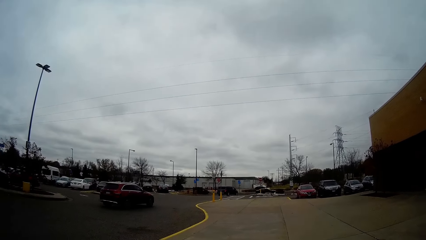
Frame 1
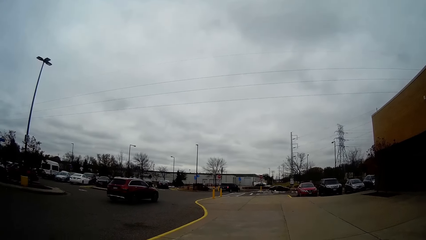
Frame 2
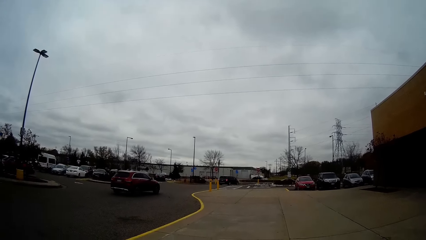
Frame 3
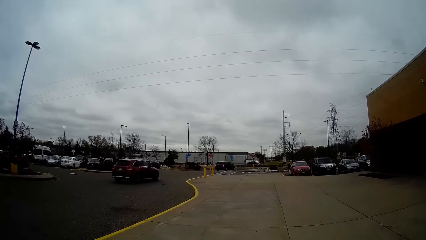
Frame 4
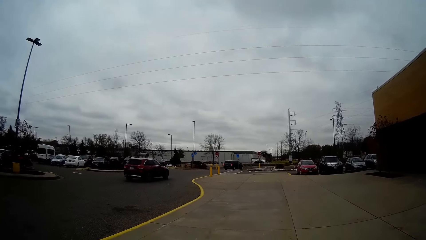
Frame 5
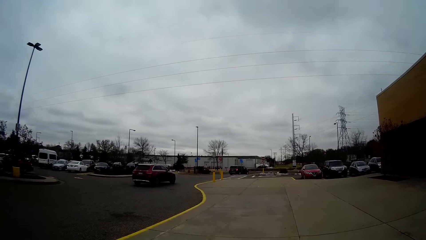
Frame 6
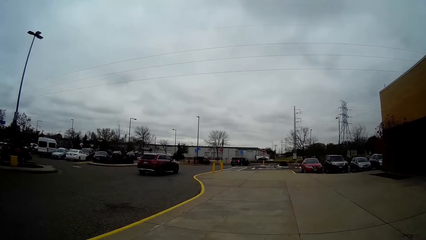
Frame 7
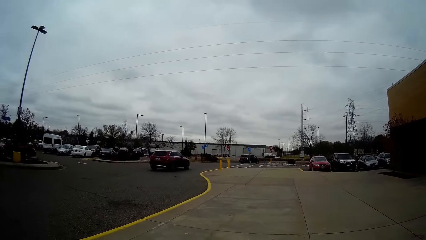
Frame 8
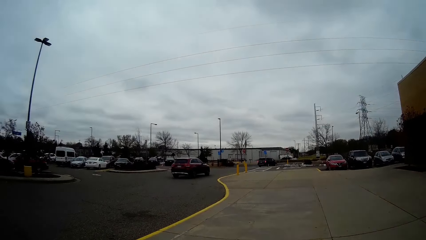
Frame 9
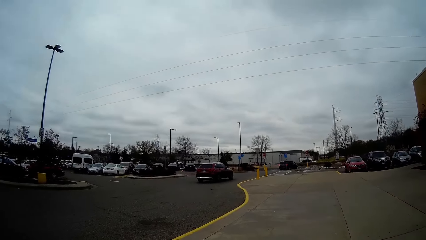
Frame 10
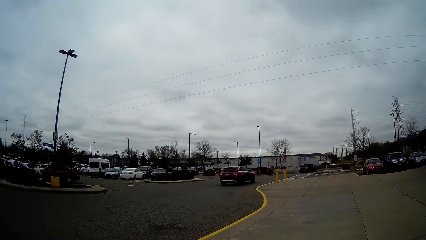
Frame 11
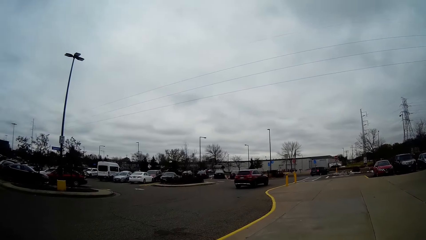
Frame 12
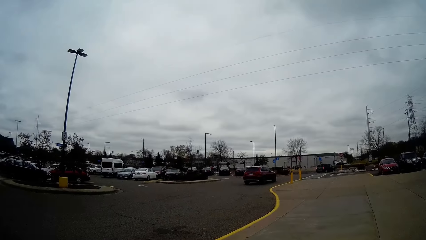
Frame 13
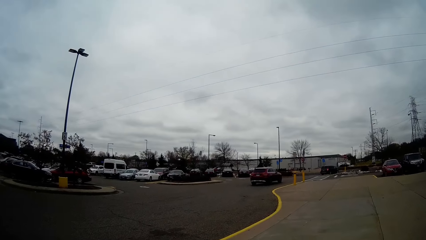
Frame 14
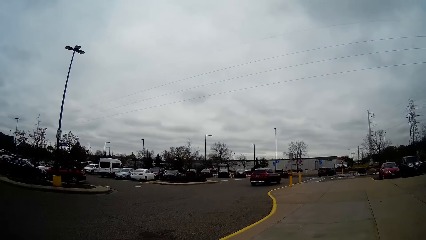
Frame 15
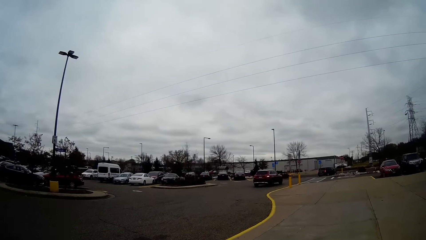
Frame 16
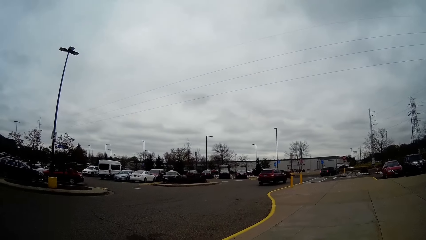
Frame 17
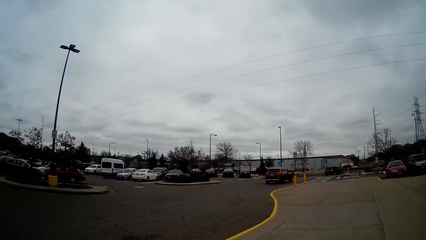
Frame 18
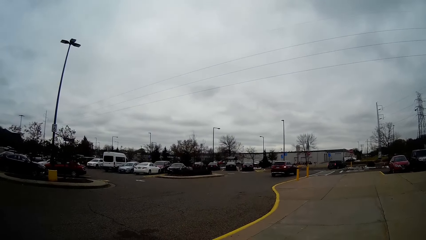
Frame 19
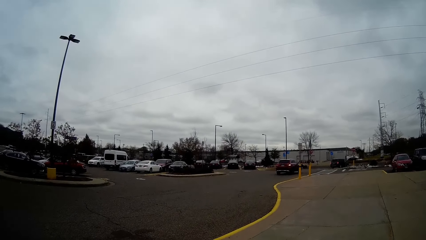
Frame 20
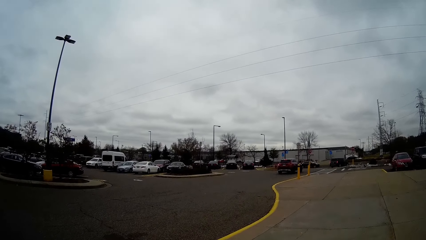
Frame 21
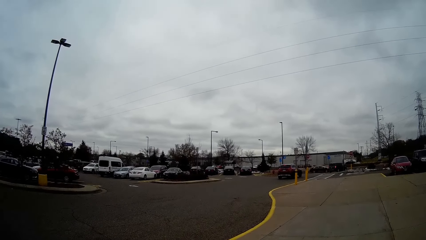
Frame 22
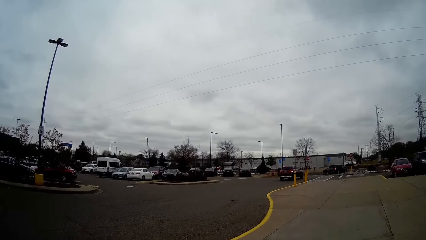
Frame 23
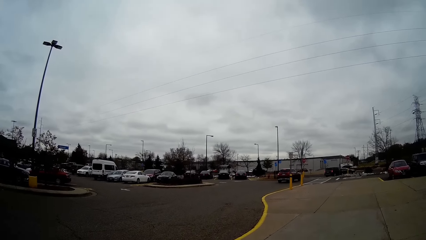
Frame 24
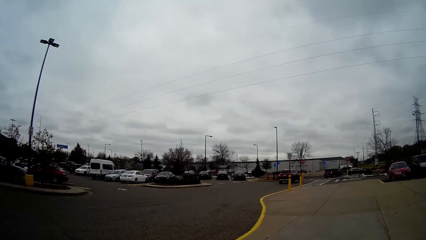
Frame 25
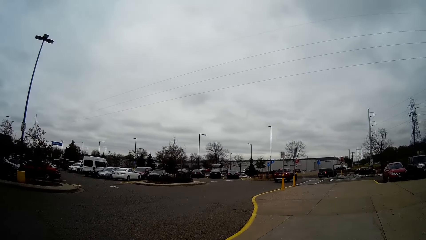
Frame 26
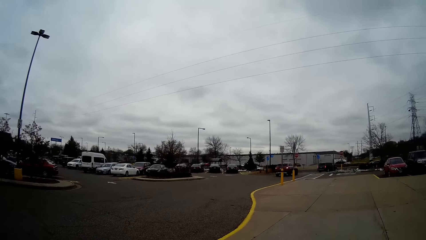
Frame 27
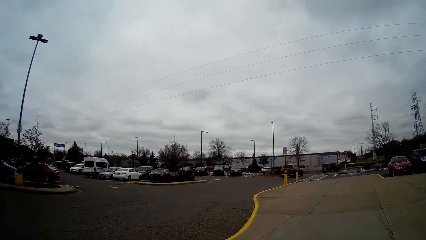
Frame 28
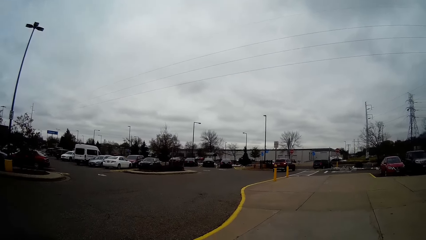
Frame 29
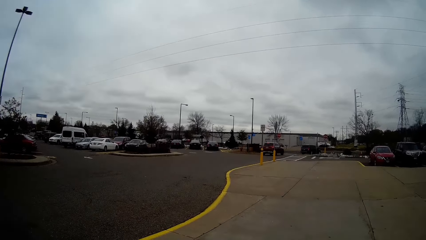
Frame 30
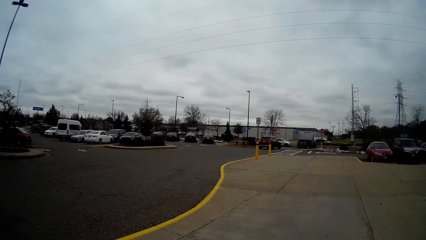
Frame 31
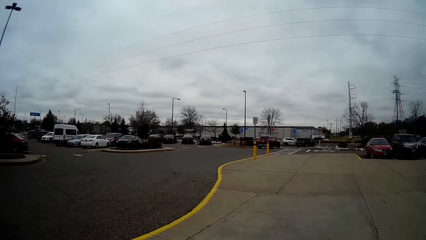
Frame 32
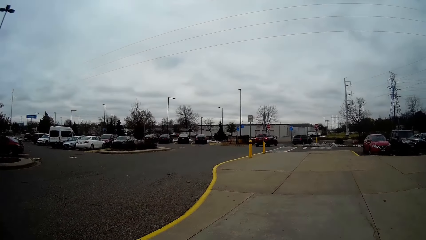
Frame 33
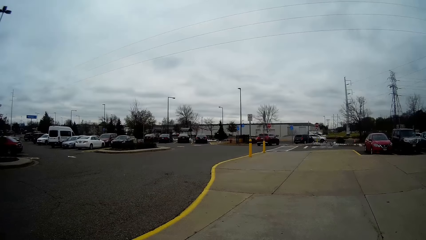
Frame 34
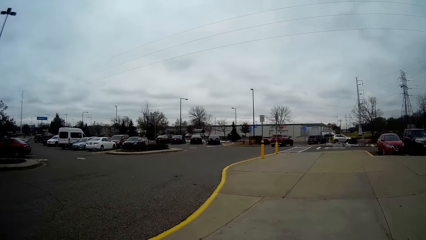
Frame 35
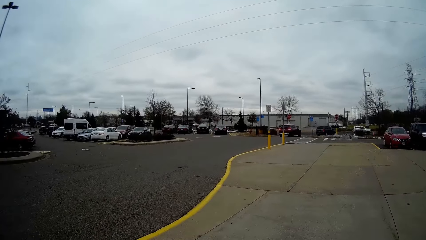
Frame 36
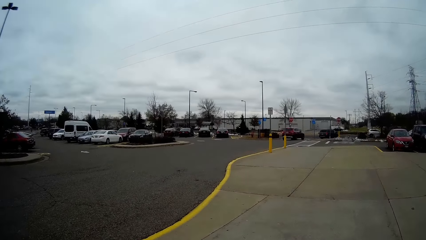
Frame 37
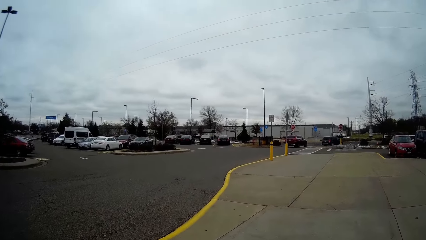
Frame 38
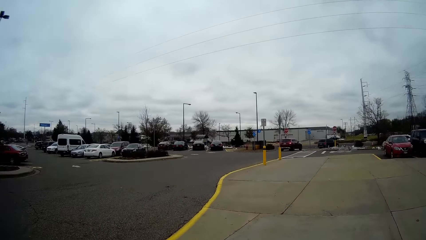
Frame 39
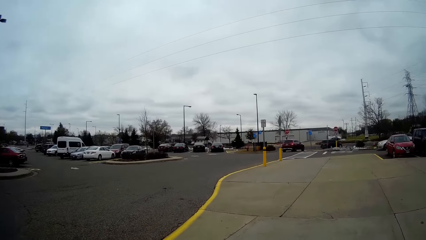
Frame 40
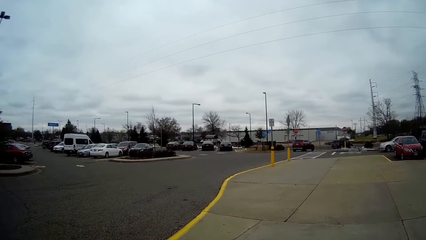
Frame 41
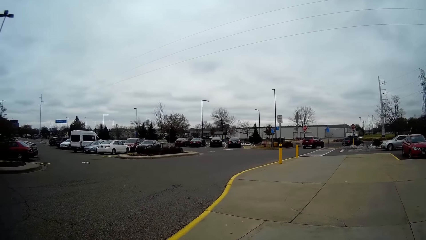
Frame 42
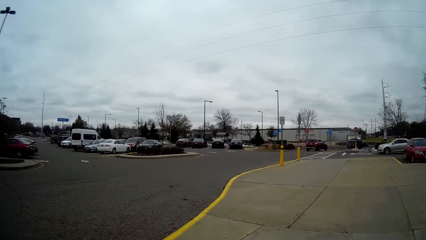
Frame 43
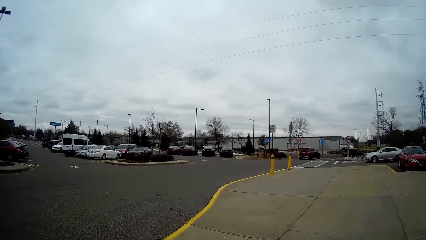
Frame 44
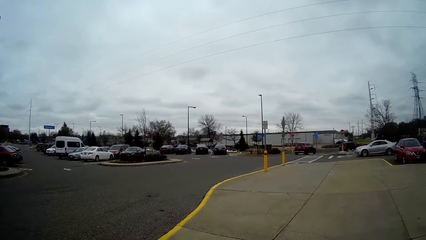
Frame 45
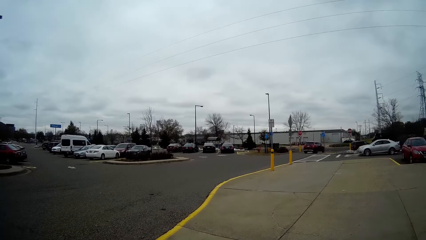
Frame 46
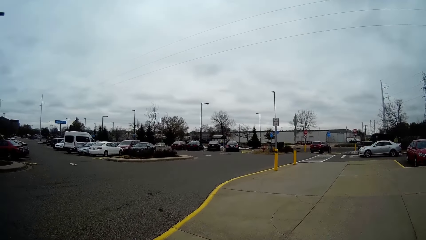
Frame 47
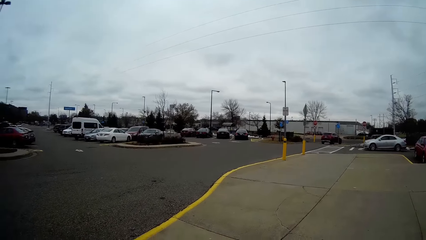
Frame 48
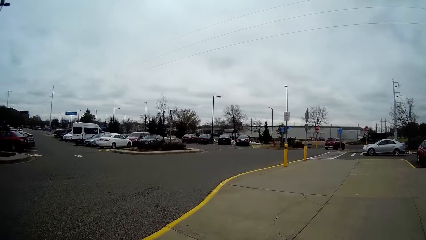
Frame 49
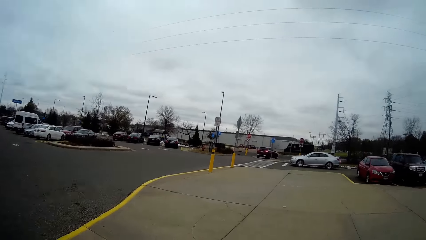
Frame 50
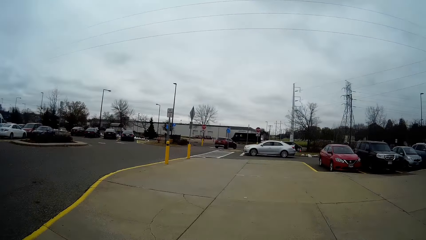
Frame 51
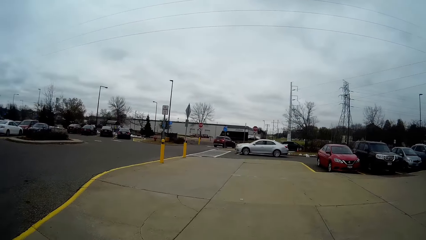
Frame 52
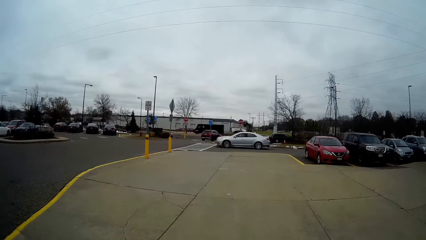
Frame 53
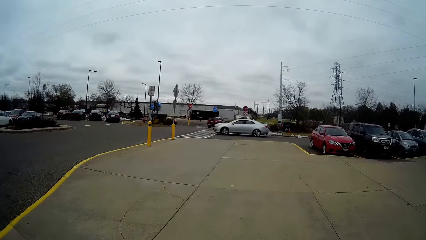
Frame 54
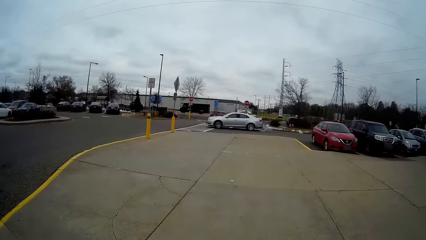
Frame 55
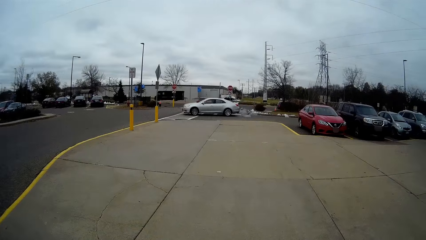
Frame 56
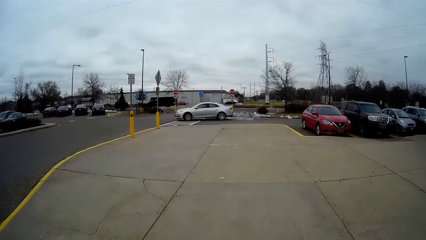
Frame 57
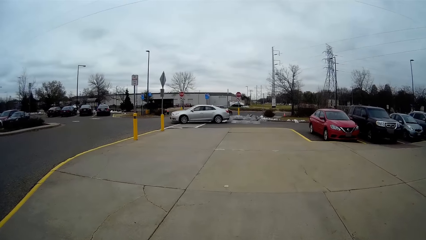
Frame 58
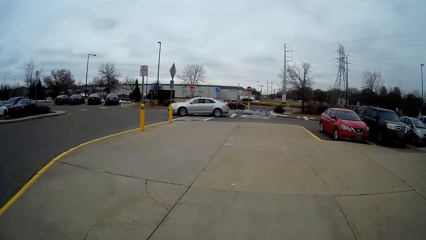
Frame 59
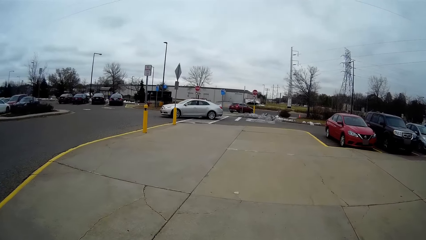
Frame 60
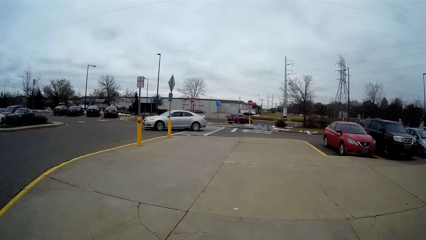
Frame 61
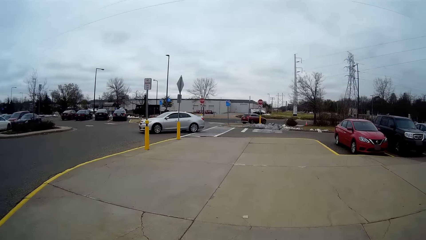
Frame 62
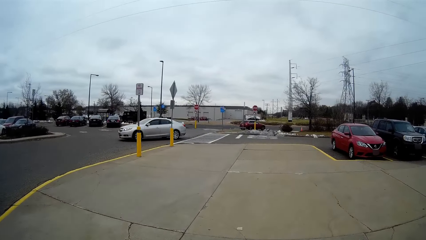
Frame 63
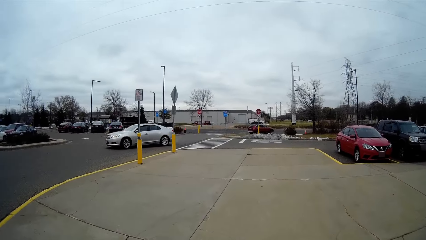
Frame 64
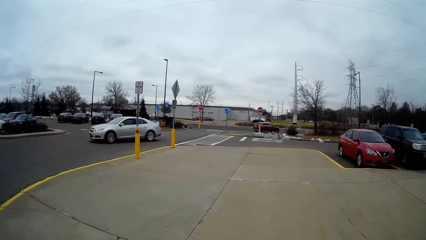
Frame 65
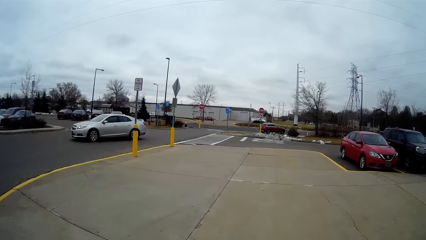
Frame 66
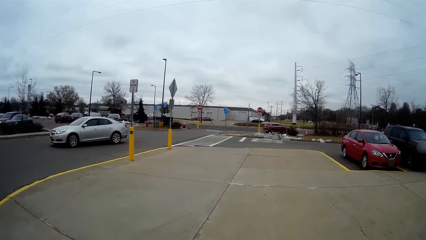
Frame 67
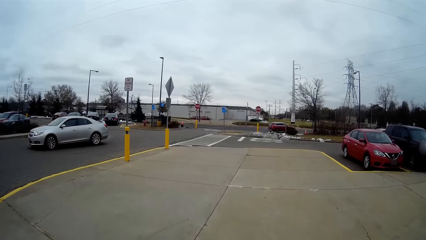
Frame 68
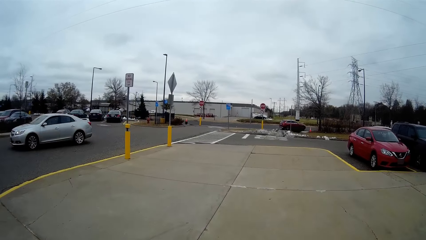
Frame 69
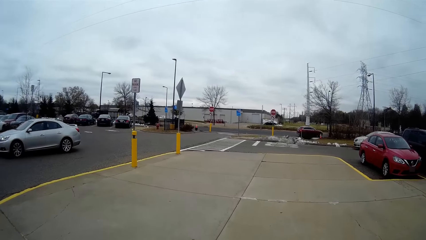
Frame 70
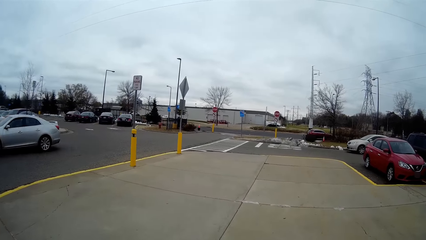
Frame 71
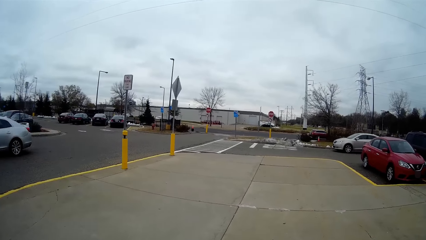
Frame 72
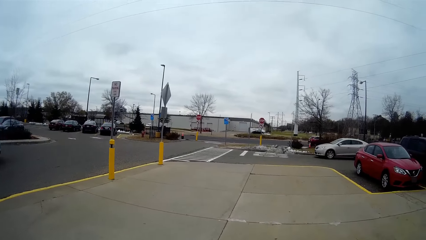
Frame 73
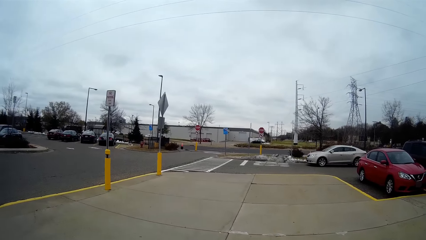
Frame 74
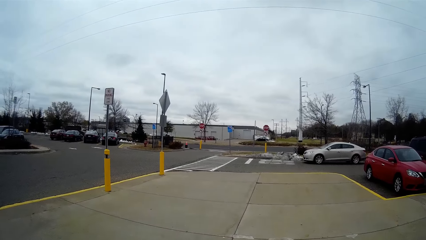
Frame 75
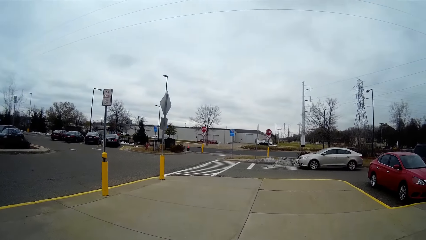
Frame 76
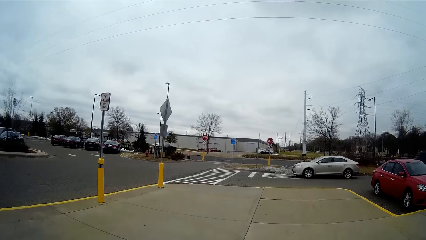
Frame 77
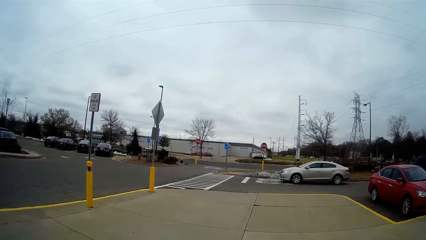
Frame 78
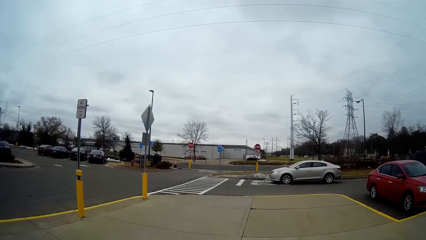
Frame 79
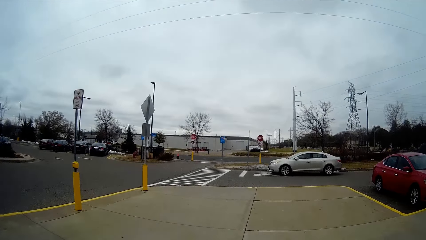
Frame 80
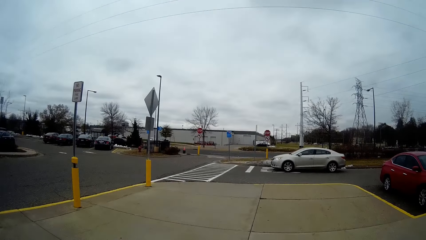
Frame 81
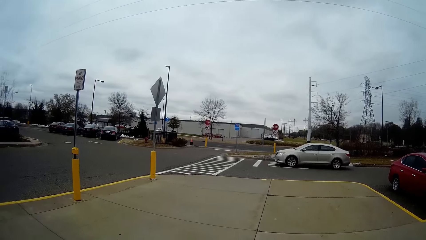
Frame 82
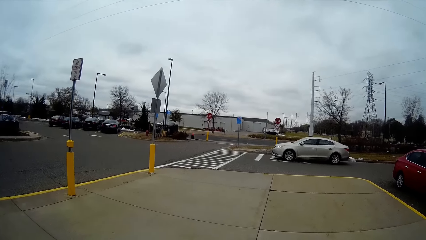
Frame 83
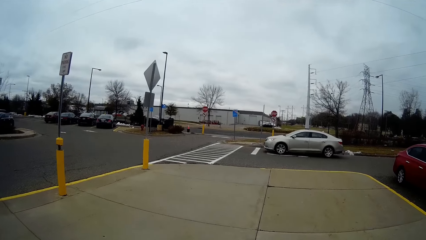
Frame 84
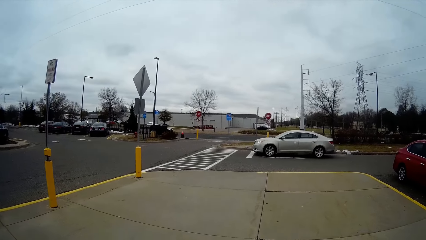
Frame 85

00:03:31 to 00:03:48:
Another silver car drives past the camera wearer.
